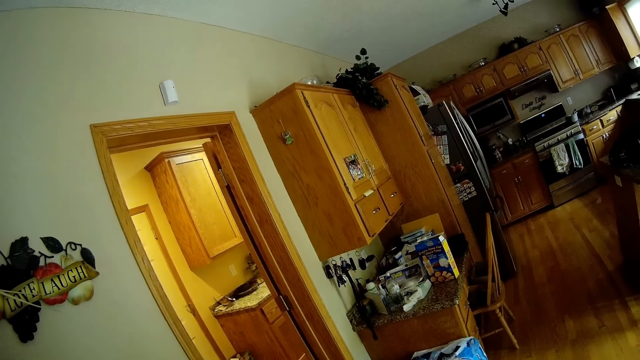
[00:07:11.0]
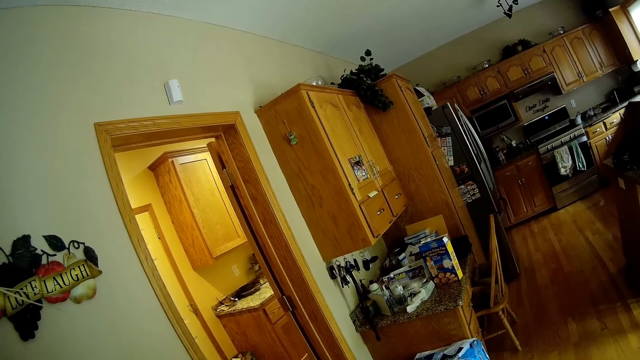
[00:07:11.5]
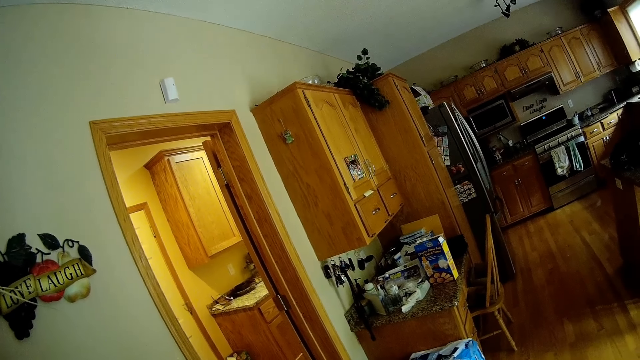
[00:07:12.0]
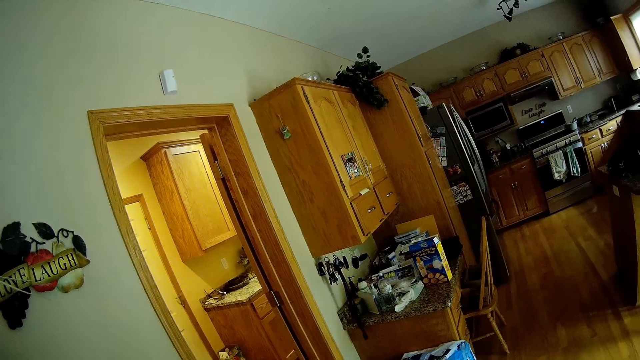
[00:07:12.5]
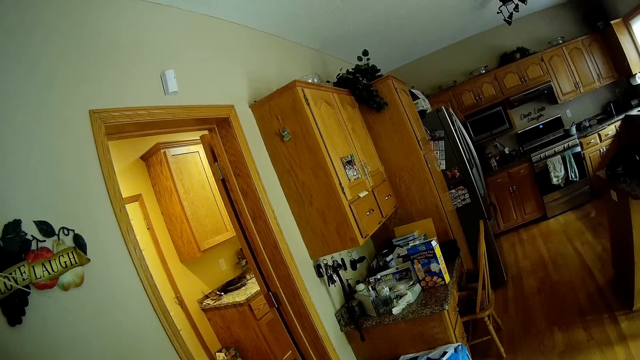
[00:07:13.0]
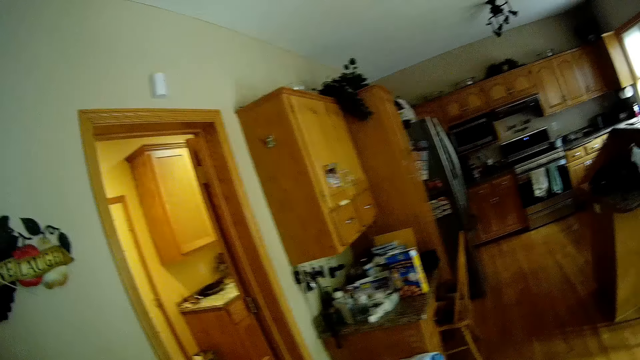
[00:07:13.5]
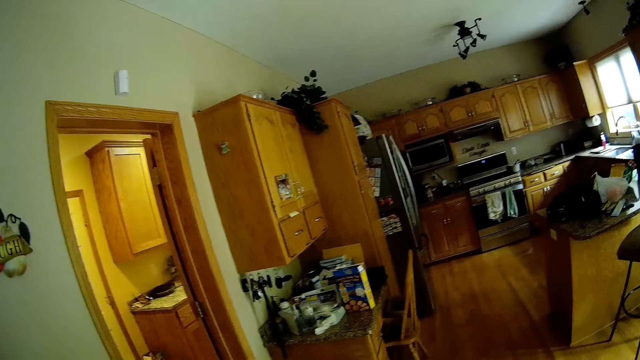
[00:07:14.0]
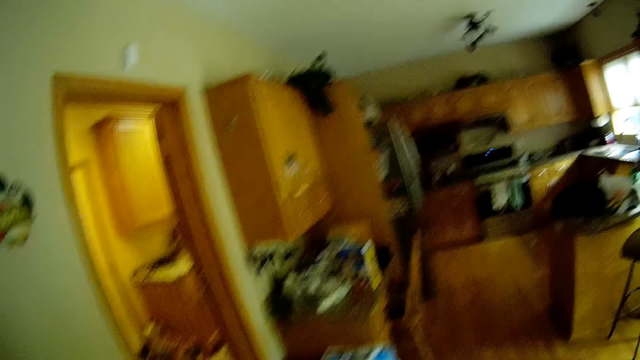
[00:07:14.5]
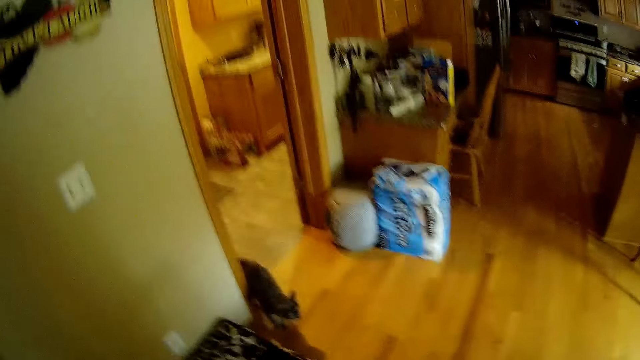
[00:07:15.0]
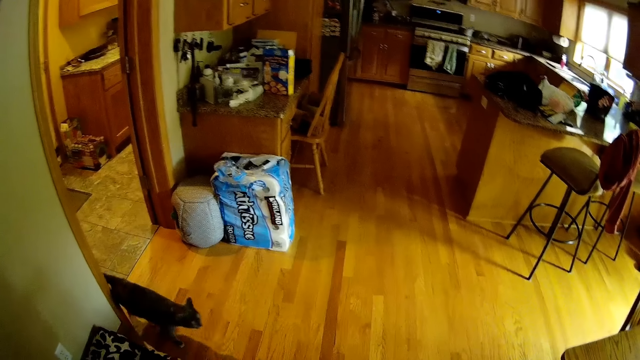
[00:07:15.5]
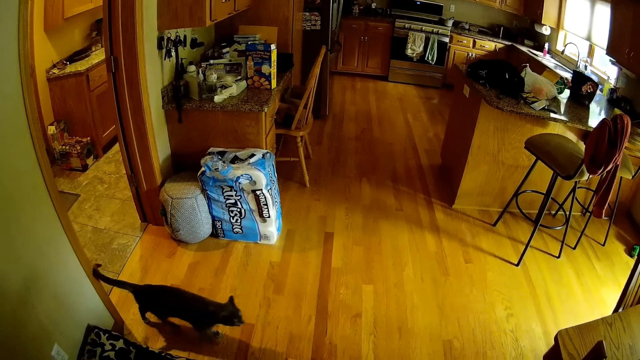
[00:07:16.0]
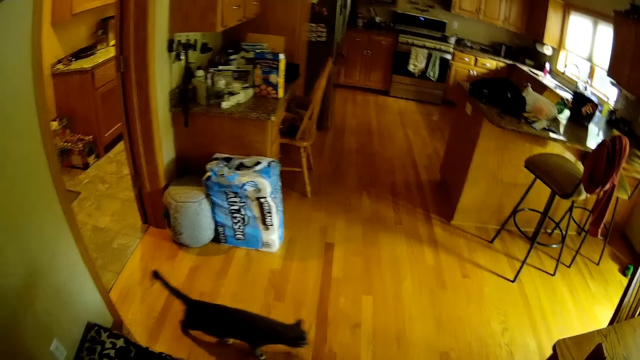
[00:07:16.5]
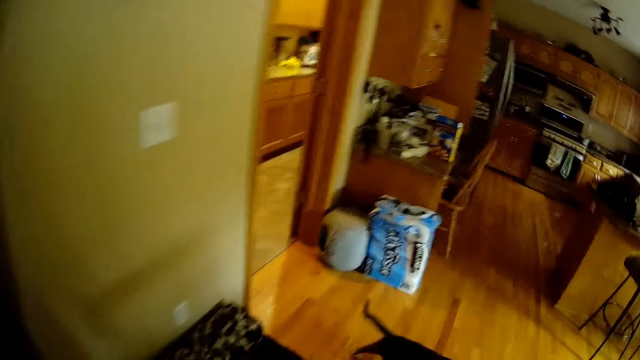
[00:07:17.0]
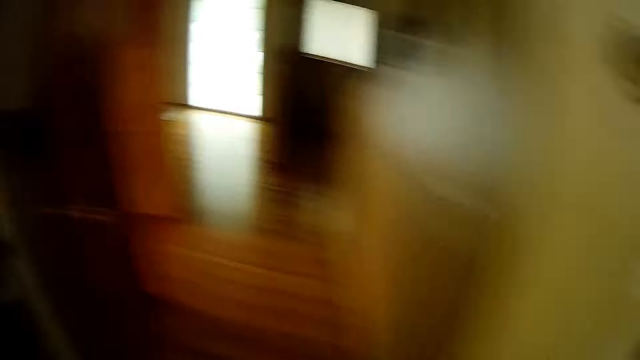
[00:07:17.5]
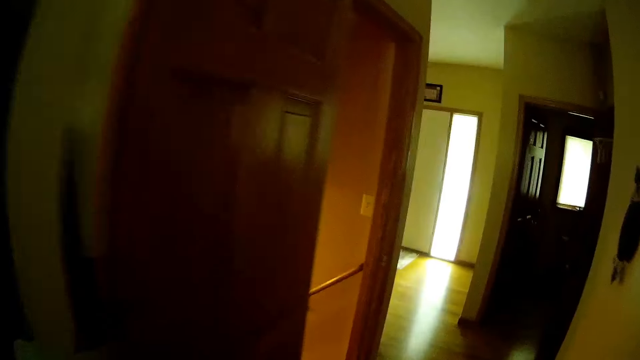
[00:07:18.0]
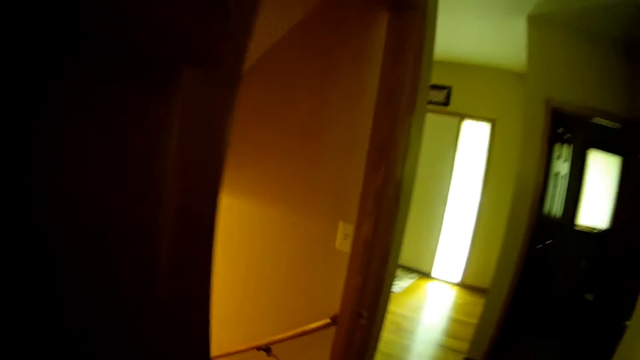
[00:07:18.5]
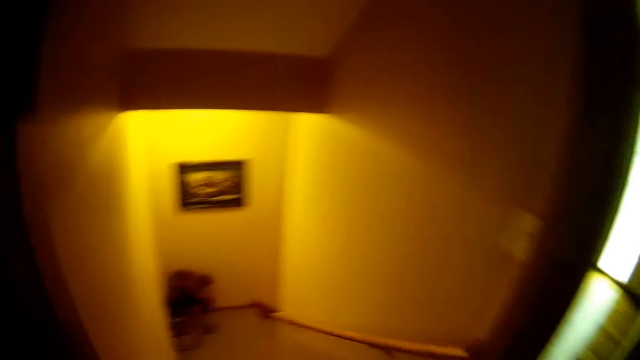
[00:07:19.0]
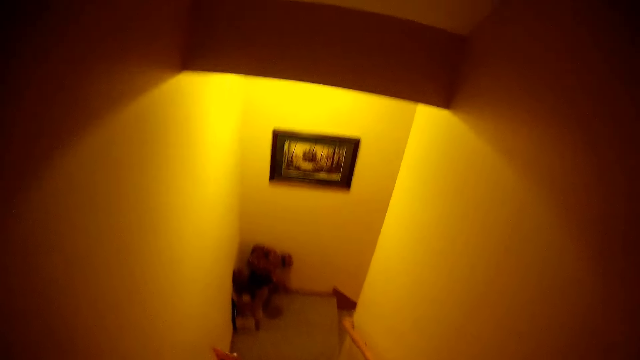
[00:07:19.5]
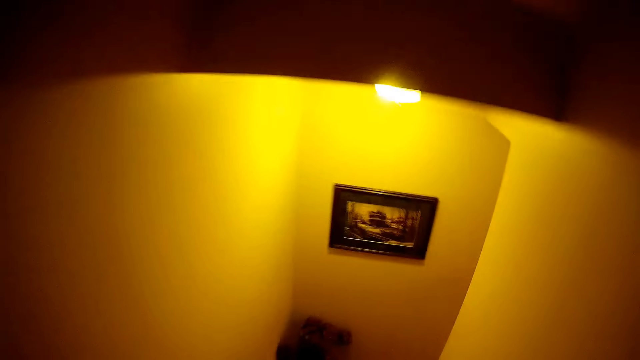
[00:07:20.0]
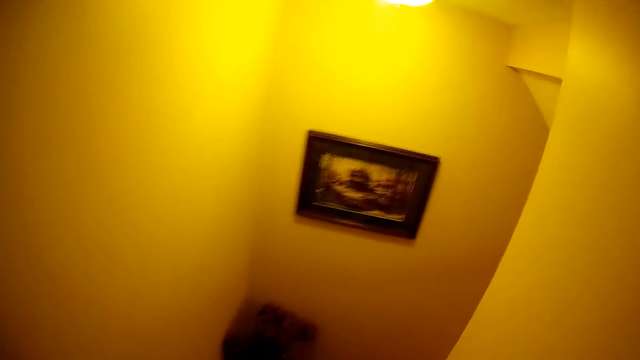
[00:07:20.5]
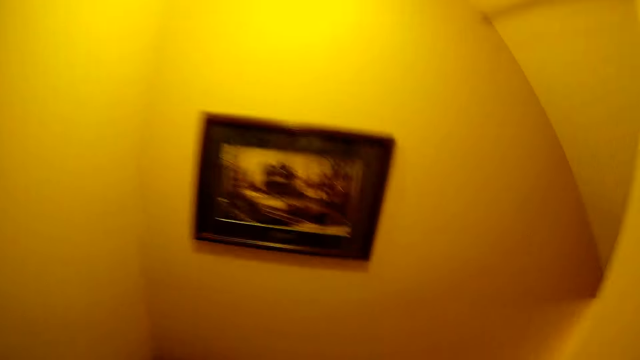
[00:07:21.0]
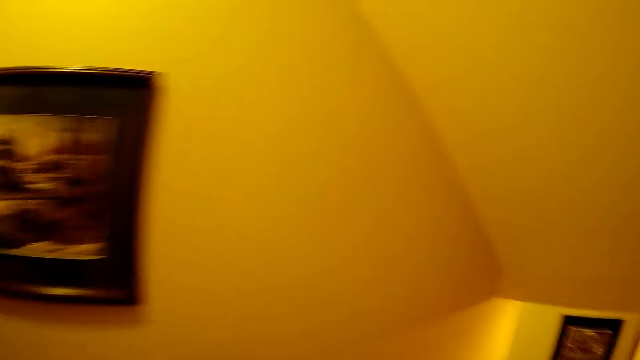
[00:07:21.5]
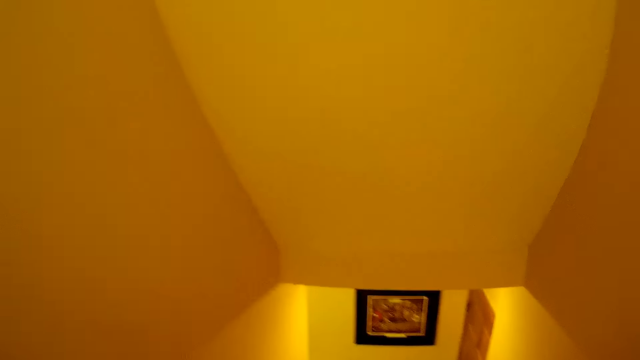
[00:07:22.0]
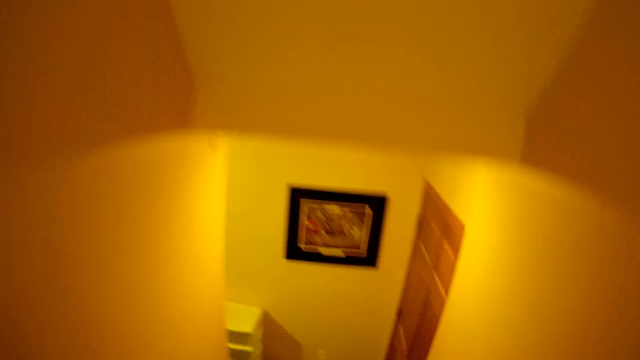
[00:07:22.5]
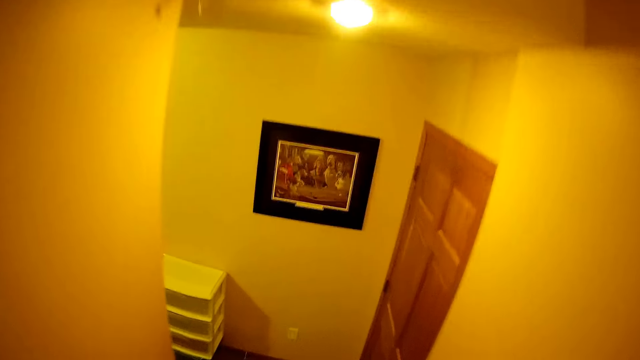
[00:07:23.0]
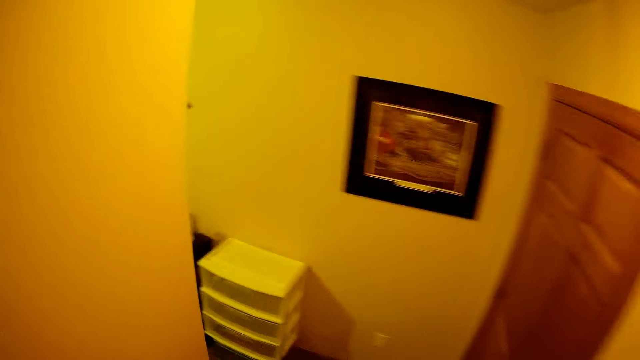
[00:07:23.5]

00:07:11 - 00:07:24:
The camera wearer walks around repeatedly. They walk down the staircase.

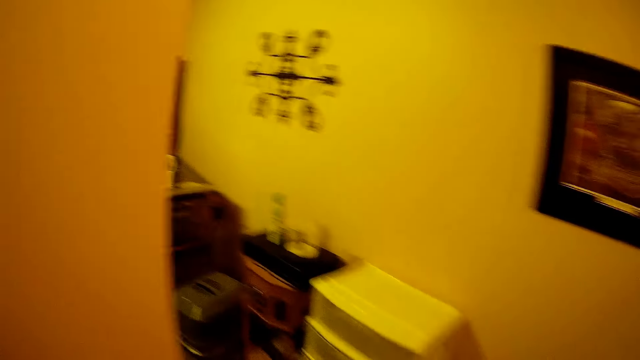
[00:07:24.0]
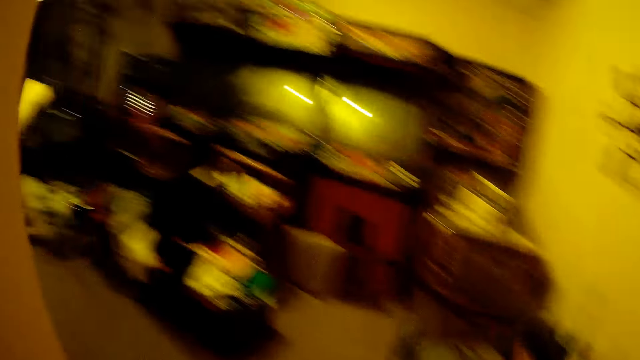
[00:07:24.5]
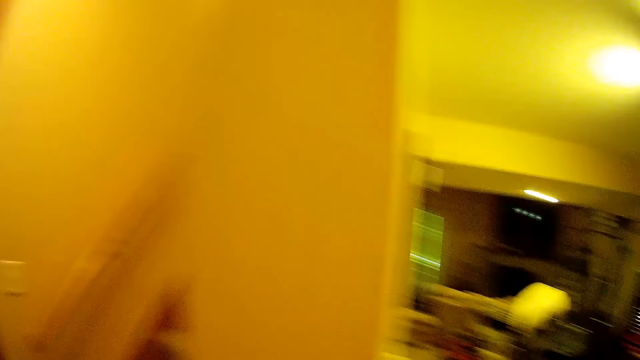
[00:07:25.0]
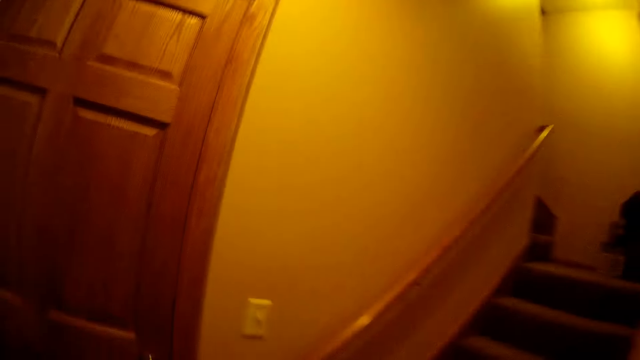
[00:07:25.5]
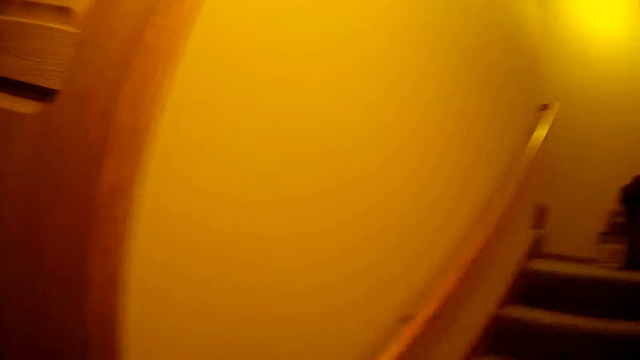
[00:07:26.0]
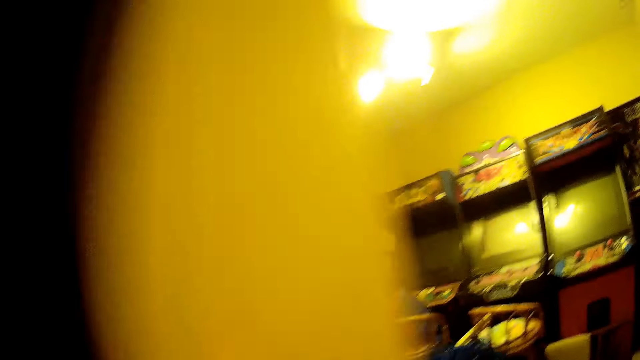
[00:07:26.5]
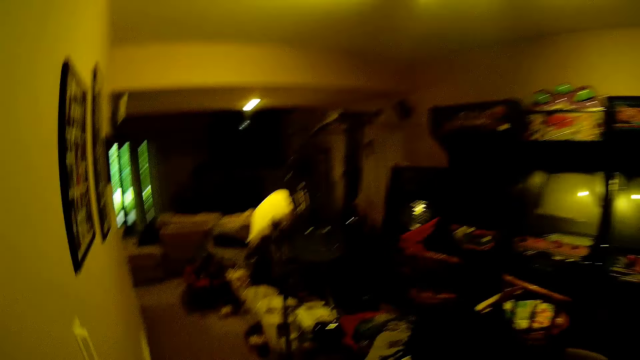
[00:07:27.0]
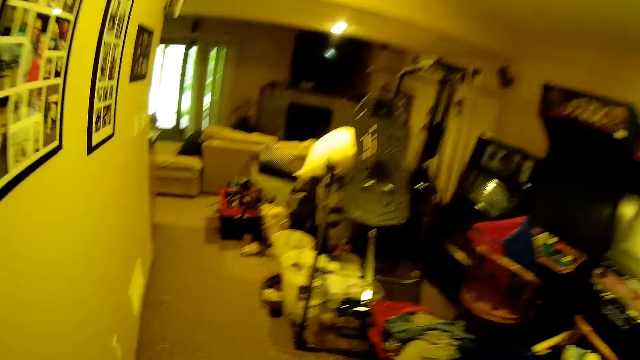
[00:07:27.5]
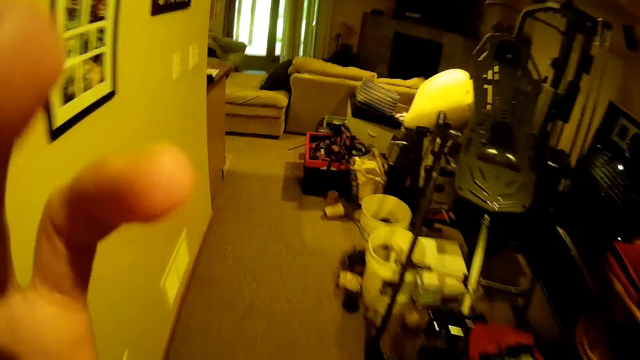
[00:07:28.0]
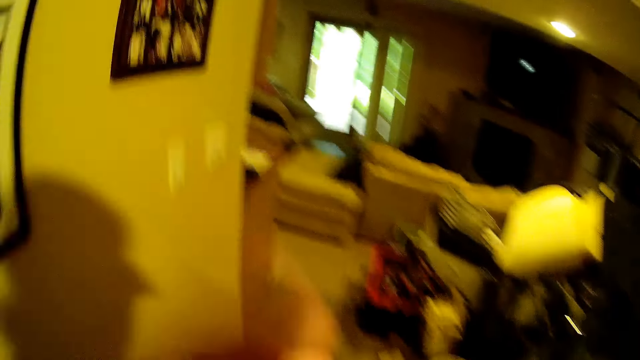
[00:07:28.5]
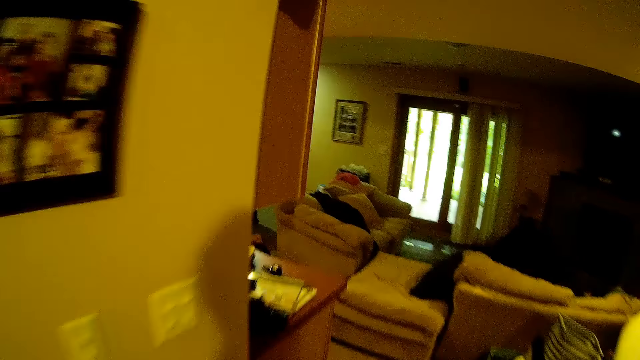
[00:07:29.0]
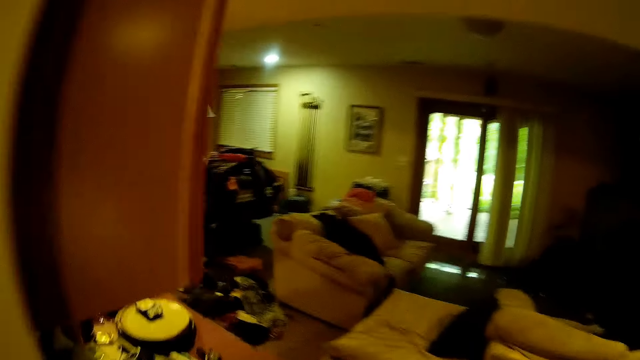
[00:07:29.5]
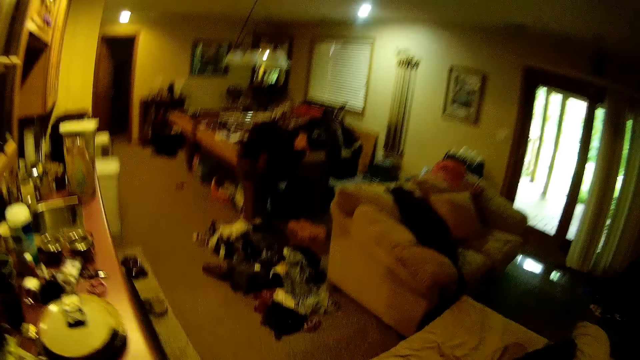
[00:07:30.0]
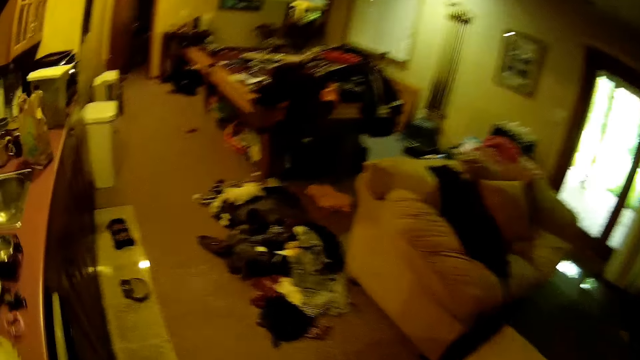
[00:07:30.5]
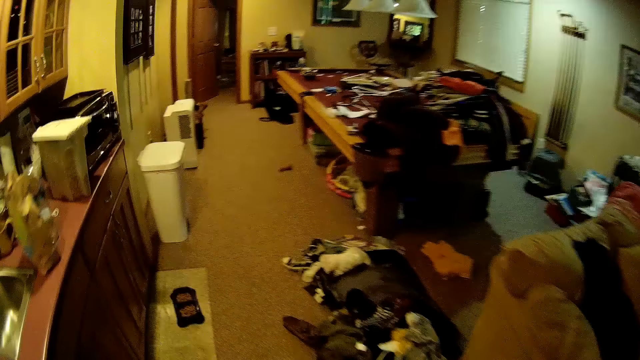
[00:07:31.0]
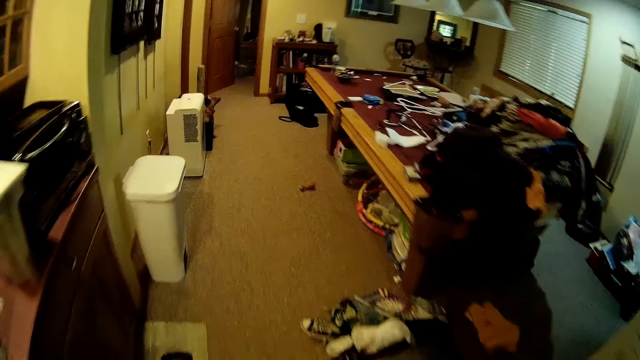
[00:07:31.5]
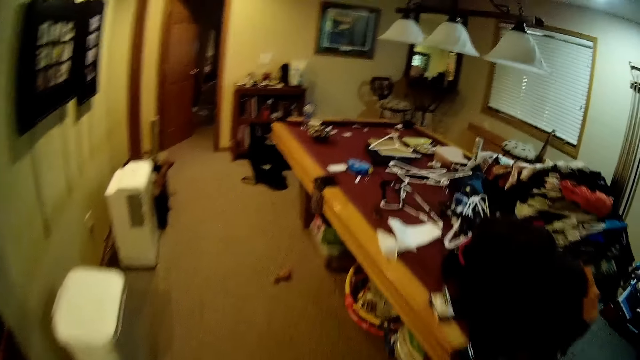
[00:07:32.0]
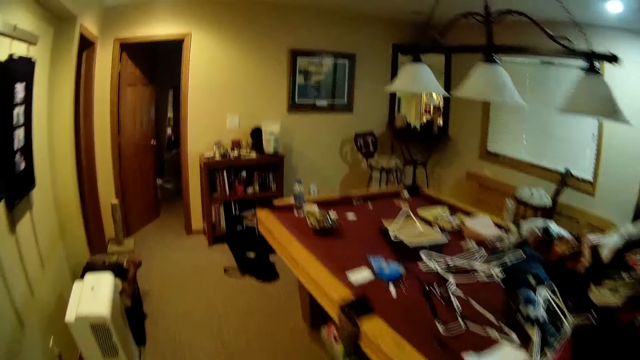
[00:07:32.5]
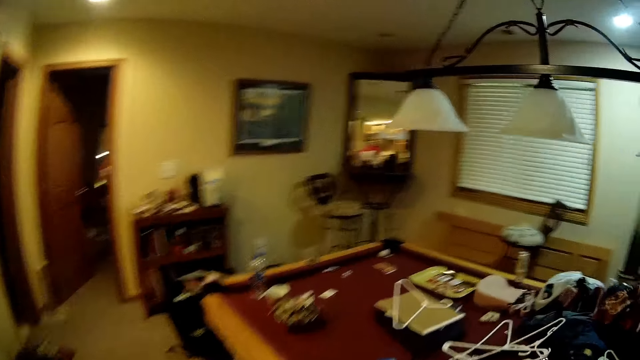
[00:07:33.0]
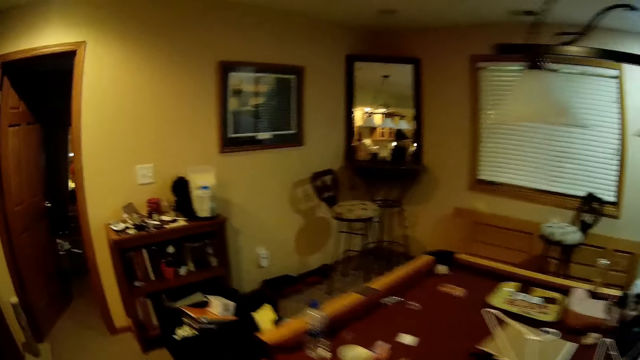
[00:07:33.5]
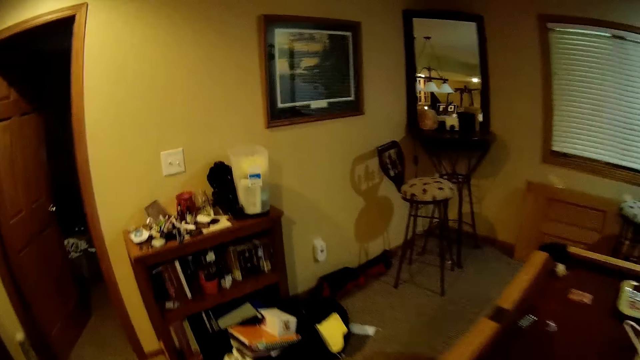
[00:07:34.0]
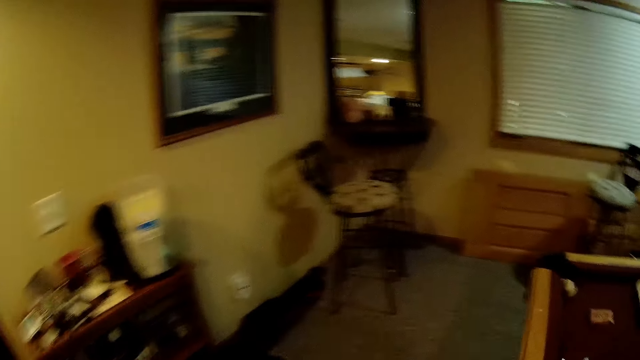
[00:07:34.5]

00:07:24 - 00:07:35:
The camera wearer walks around. She touches the camera with her left hand. She walks around again.
